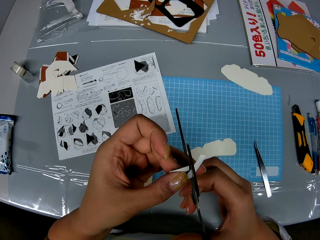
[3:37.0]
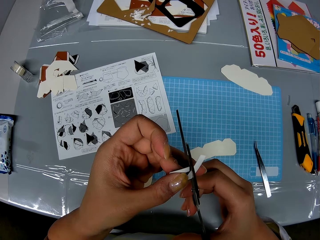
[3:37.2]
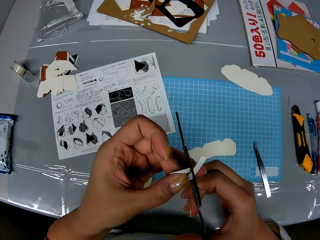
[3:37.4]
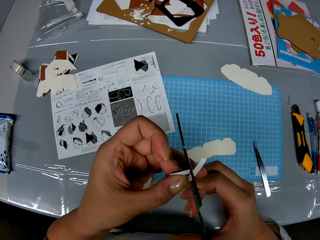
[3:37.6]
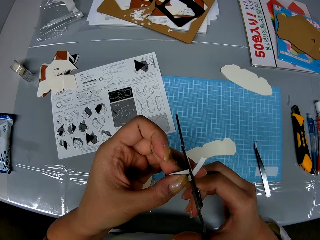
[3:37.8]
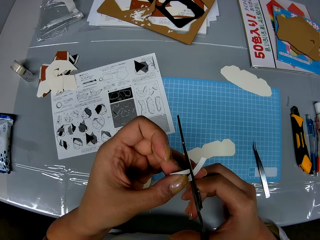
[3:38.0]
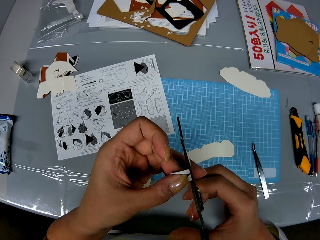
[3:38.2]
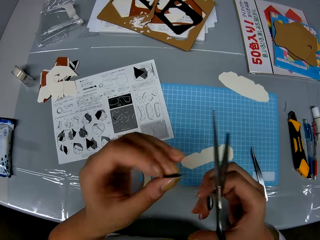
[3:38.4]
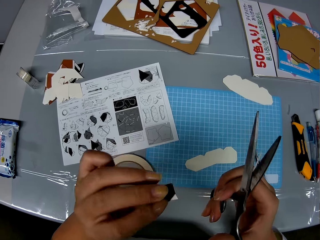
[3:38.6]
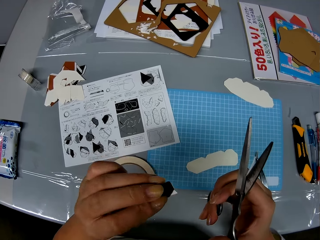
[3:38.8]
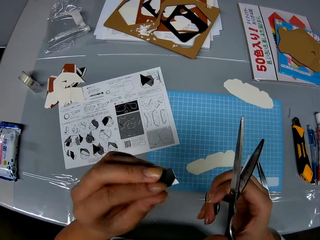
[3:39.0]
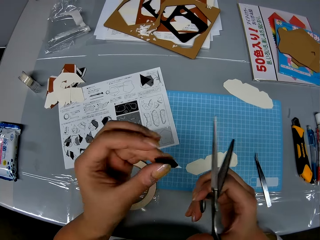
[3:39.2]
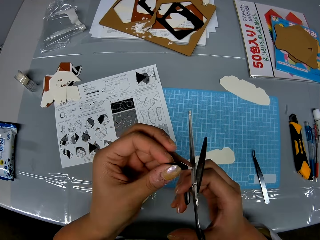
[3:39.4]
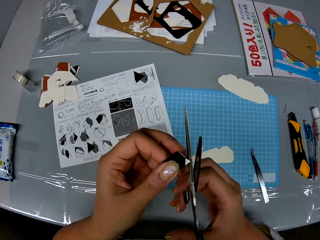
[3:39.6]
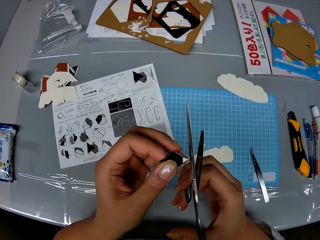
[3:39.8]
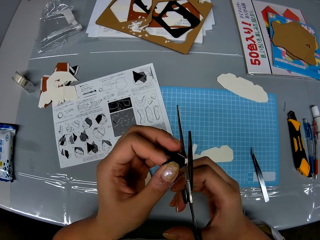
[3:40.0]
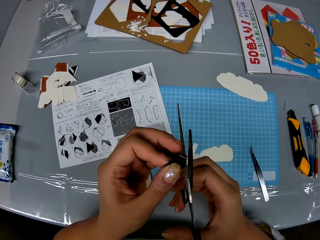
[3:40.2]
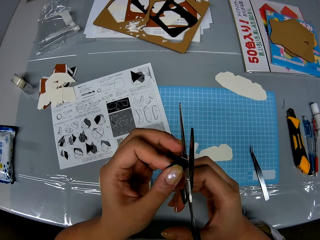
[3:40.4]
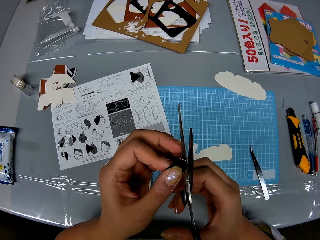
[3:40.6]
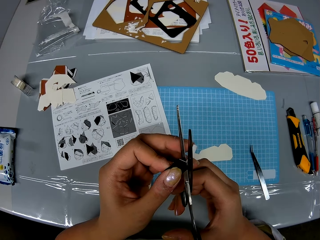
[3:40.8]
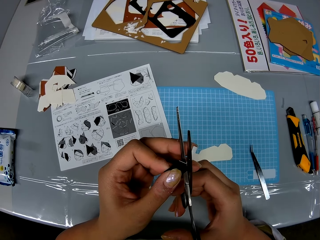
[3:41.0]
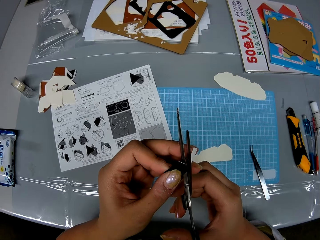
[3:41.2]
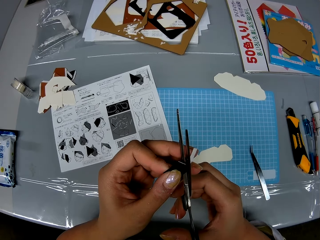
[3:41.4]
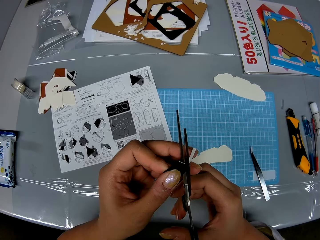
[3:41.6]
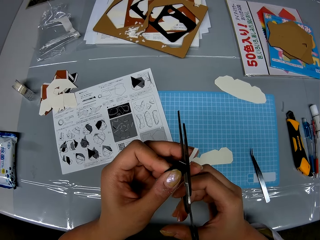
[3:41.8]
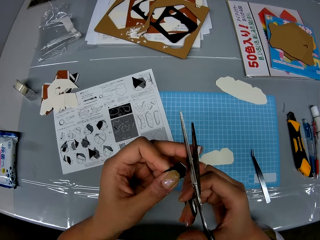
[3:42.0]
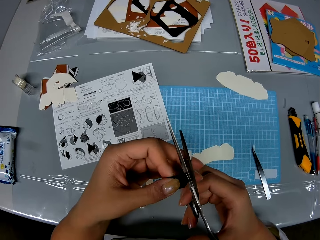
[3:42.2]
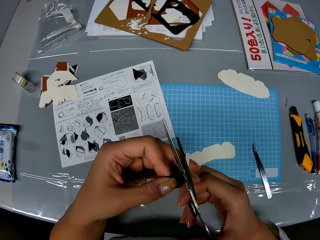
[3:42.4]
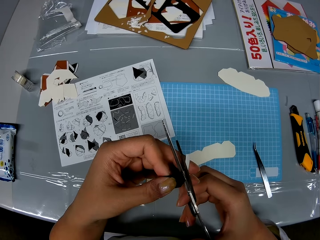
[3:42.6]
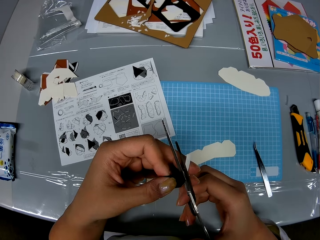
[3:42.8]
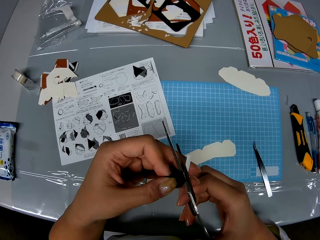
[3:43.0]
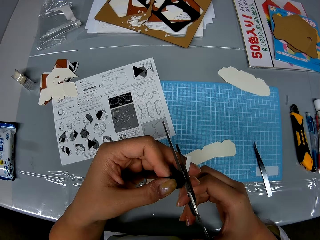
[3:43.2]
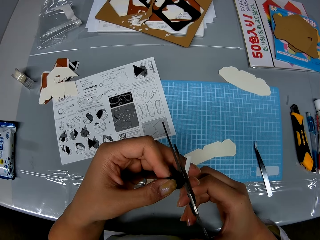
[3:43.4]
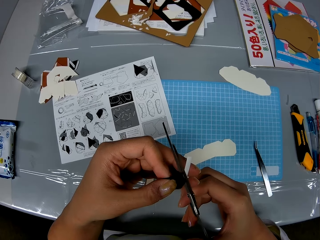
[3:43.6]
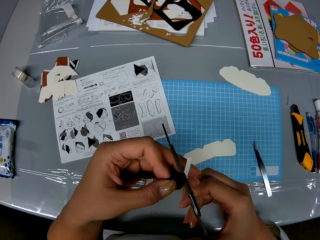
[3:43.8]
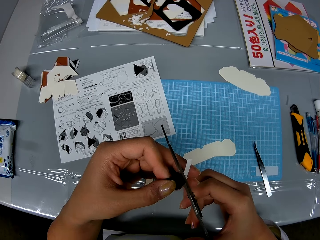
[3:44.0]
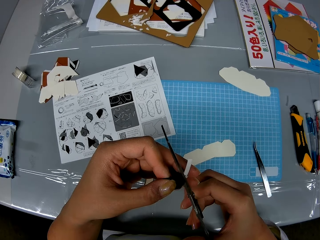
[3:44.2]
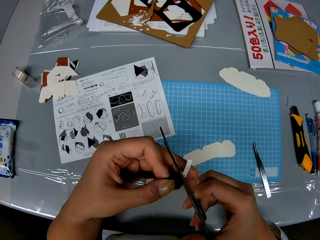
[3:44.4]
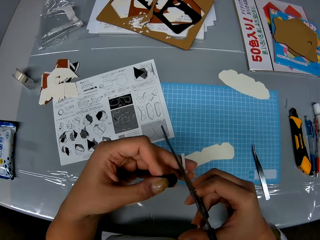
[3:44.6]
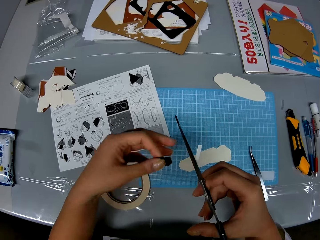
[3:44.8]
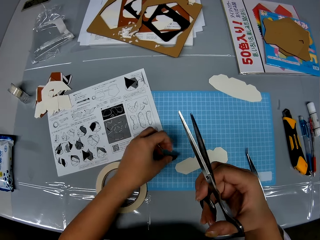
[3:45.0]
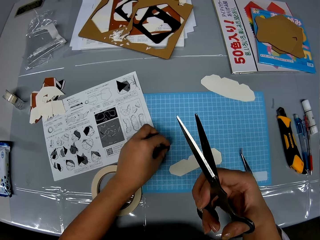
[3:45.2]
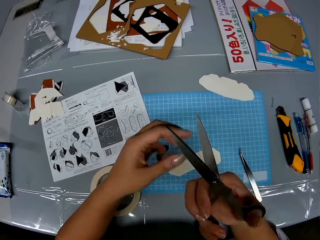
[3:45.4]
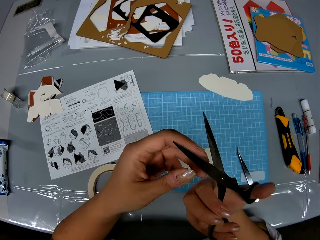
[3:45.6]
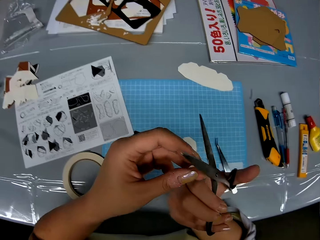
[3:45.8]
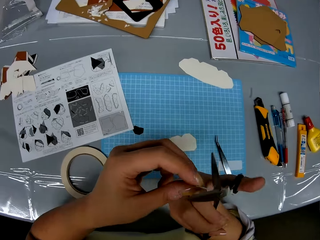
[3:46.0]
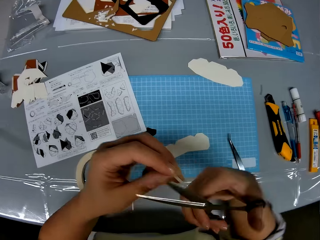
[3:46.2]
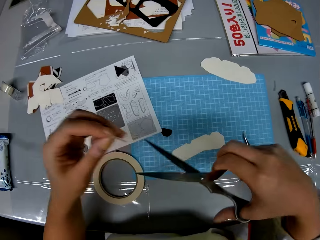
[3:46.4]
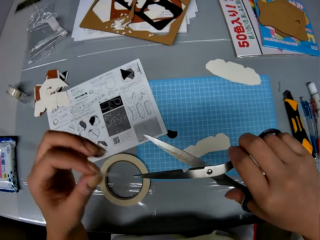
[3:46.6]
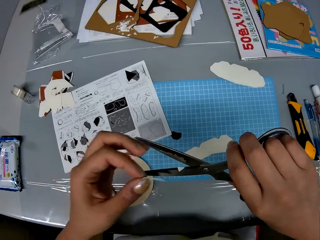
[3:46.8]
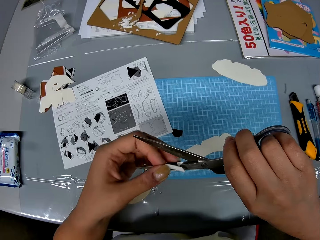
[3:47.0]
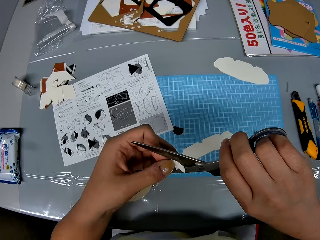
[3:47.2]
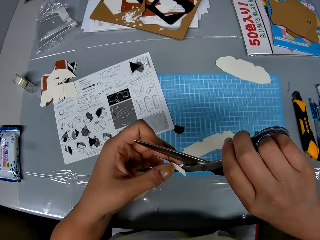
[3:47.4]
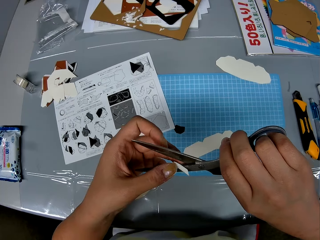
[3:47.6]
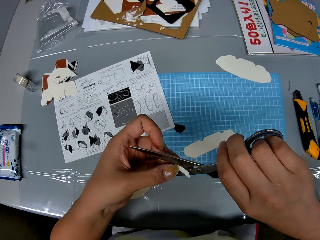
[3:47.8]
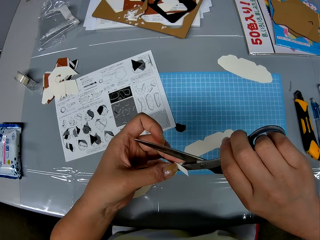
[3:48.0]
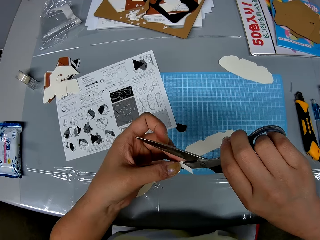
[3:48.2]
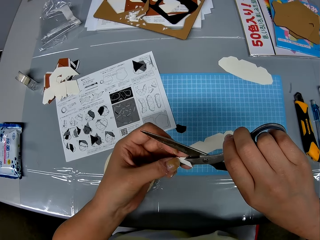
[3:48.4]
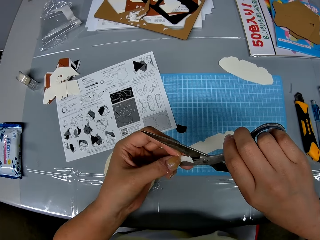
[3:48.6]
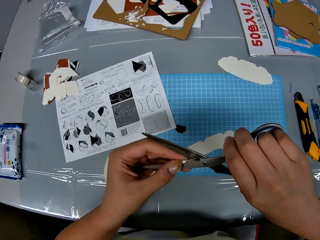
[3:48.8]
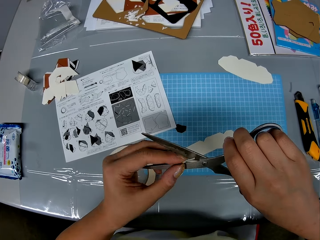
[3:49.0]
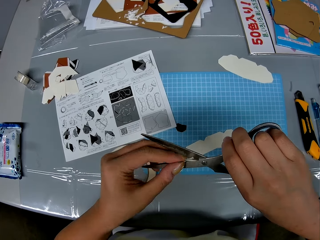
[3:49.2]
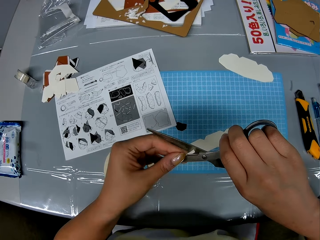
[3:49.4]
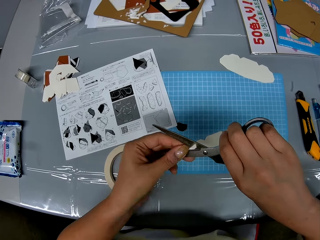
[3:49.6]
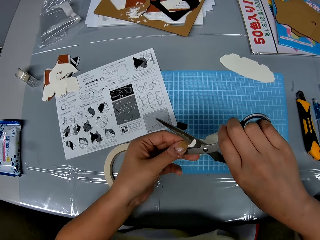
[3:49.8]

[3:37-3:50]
The camera wearer cuts out the tape with the scissors. They turn something. They trim the craft with the scissors. They drop the craft on the table. They remove a tape from the scissors and turn the scissors.

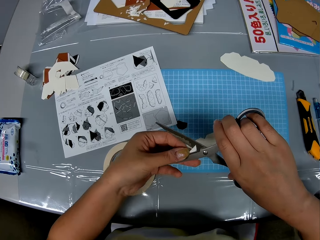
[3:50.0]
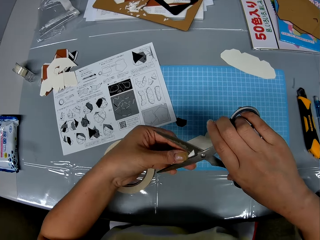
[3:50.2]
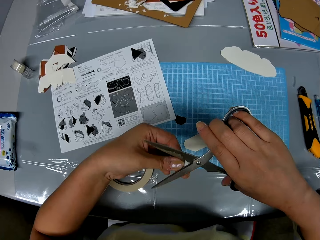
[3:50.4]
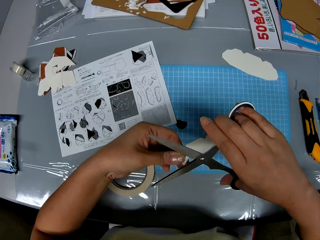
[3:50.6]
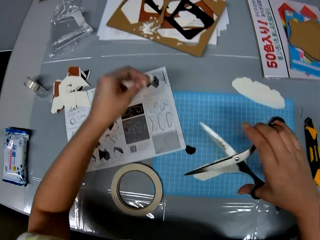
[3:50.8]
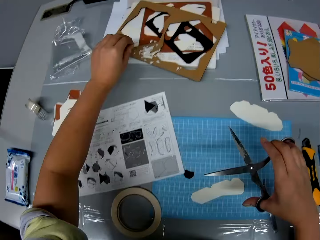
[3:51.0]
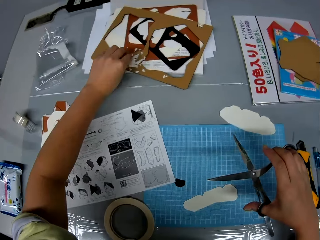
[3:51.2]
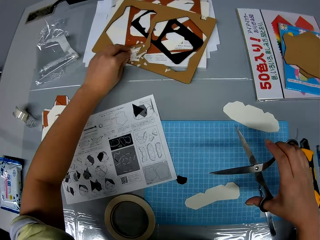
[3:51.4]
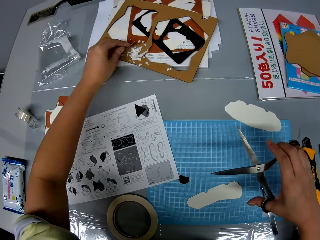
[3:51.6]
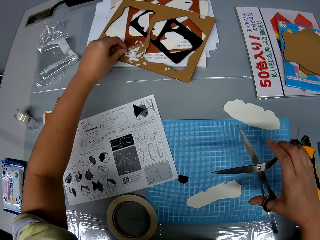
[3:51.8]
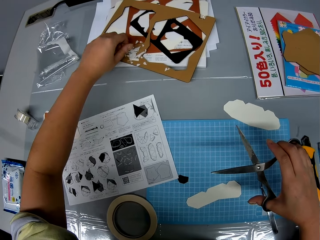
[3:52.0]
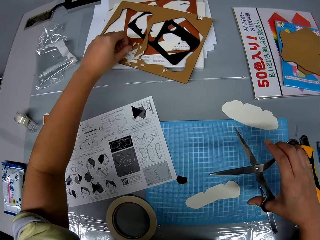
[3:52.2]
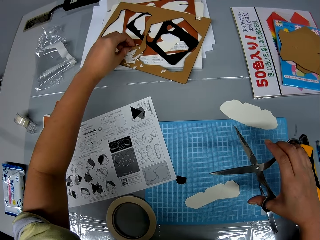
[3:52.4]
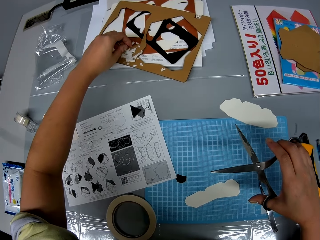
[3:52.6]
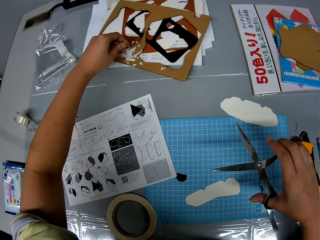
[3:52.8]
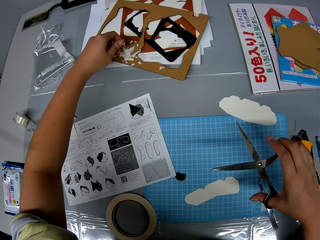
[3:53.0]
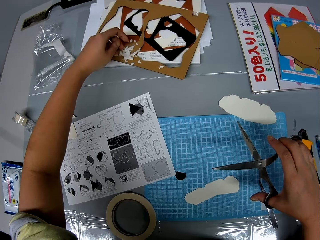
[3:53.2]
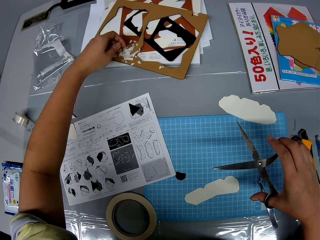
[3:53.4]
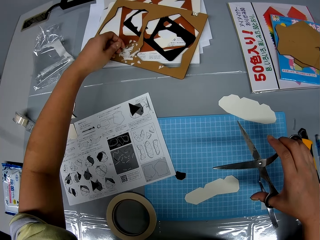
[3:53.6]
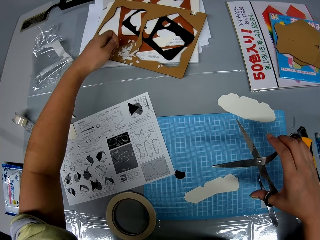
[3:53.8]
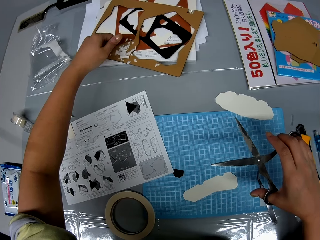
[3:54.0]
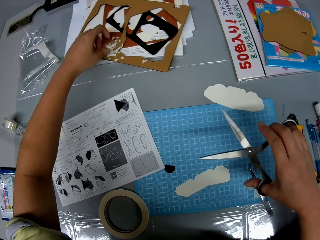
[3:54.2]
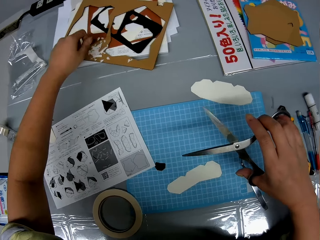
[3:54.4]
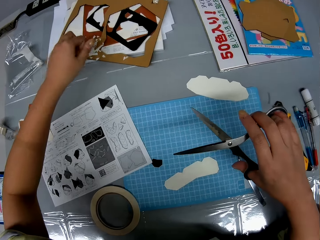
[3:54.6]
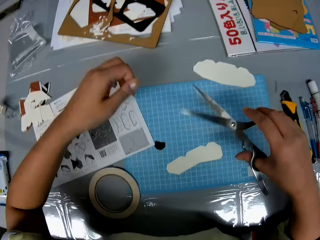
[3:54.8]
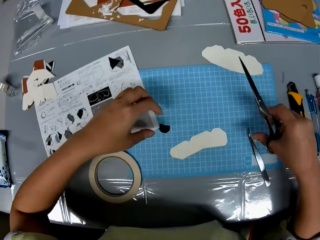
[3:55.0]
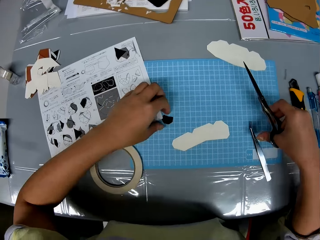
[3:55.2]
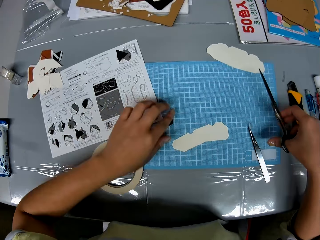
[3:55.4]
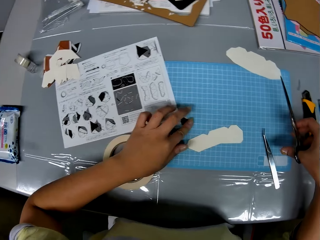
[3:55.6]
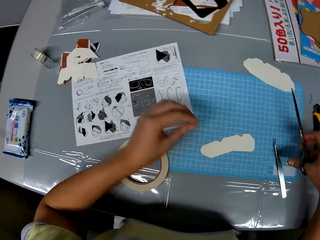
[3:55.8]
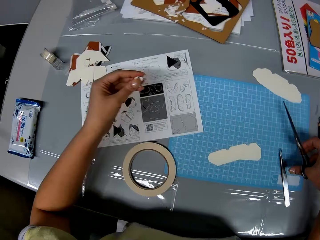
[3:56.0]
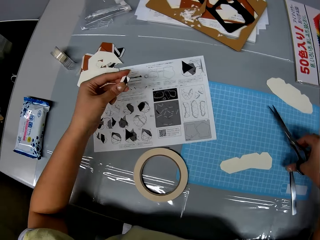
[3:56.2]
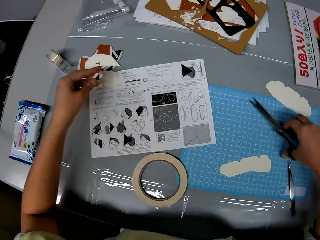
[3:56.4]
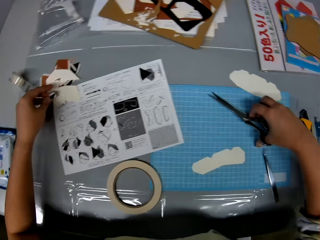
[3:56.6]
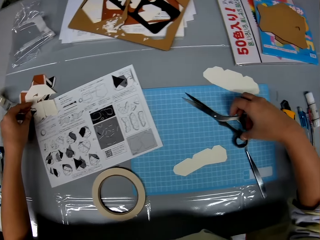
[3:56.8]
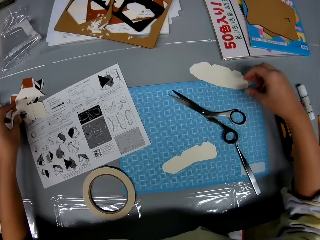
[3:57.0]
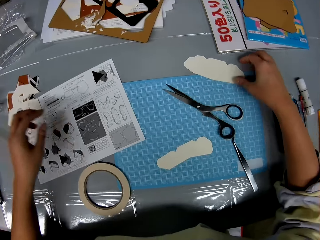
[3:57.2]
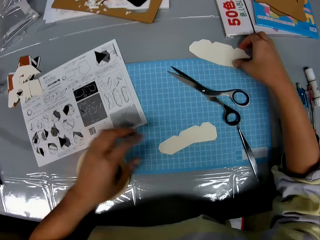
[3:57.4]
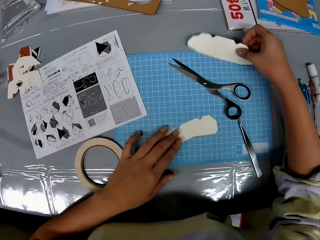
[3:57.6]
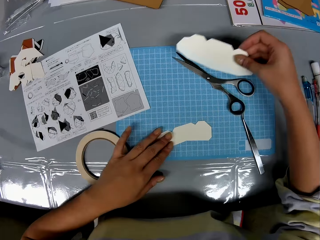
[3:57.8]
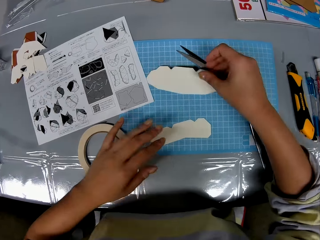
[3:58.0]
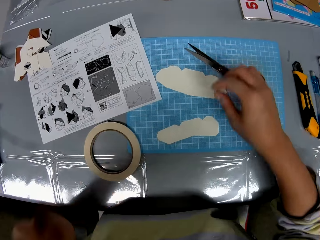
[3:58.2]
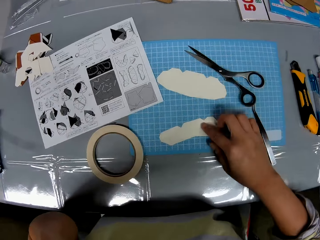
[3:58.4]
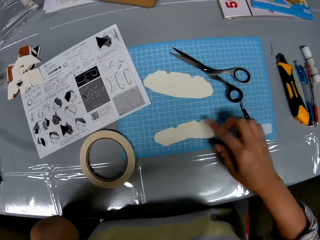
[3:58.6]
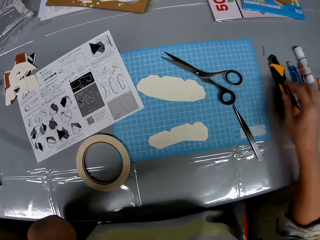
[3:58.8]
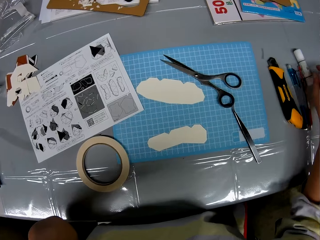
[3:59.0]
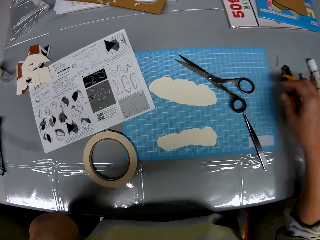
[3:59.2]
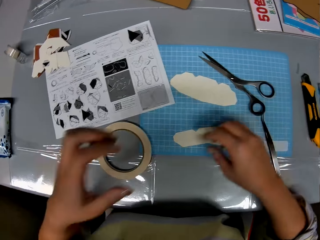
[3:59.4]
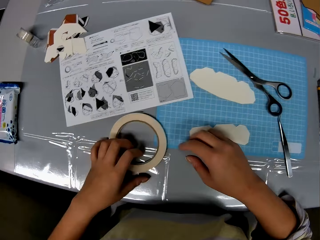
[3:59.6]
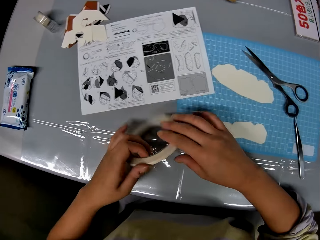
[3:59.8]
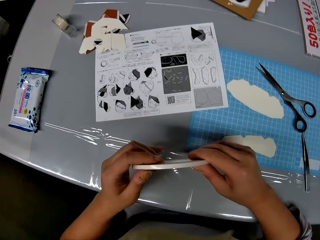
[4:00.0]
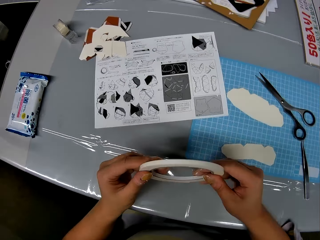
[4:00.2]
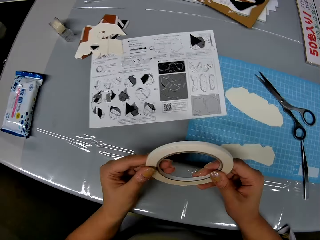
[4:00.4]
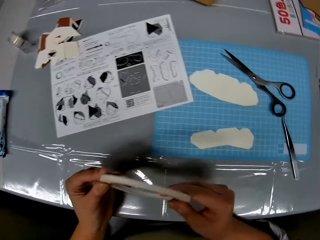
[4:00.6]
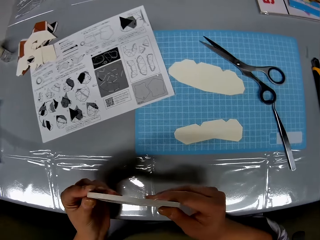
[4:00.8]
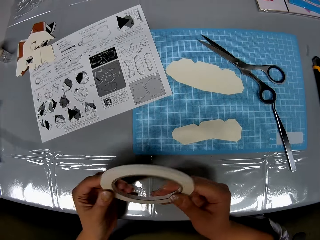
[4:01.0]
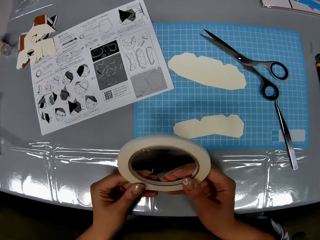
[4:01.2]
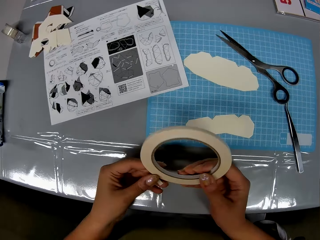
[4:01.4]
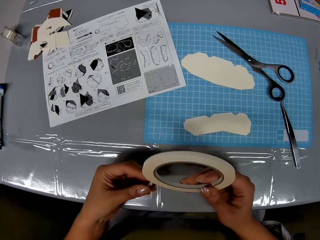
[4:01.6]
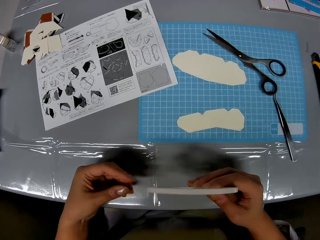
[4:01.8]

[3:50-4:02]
The camera wearer removes a tape from the scissors. They drop the tape remnants on the table. They drop the scissors on the table. They pick up the craft from the table. They put something on the table. They pick up another piece of craft. They drop the piece of craft on the table. They pick up the craft tape from the table.
